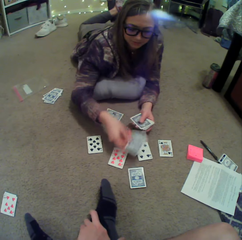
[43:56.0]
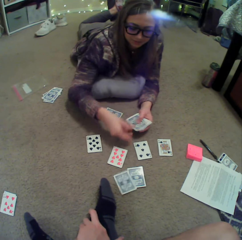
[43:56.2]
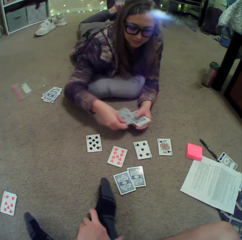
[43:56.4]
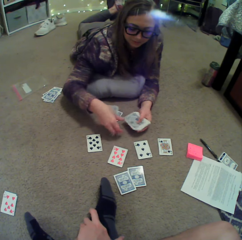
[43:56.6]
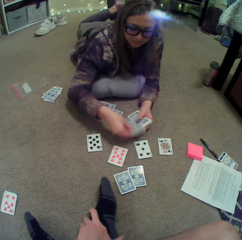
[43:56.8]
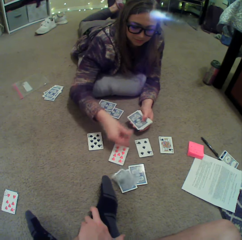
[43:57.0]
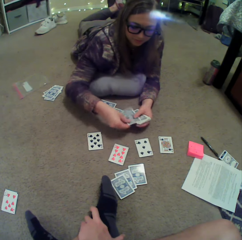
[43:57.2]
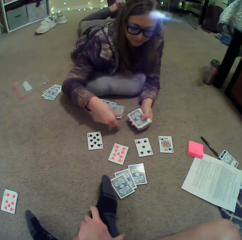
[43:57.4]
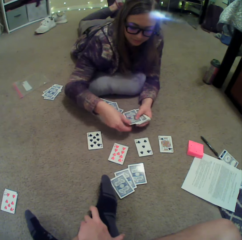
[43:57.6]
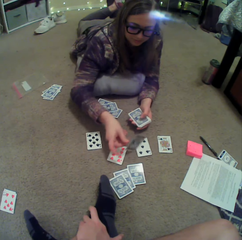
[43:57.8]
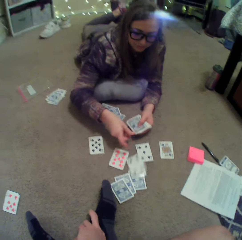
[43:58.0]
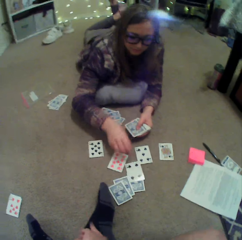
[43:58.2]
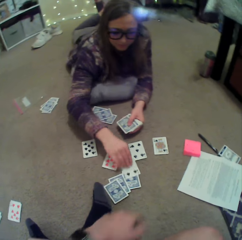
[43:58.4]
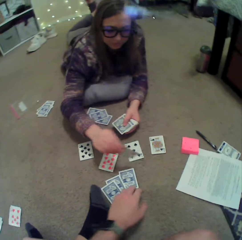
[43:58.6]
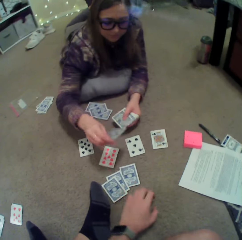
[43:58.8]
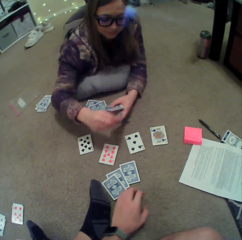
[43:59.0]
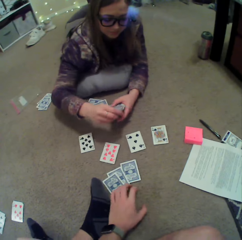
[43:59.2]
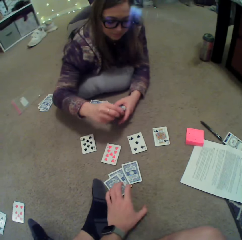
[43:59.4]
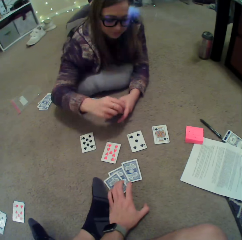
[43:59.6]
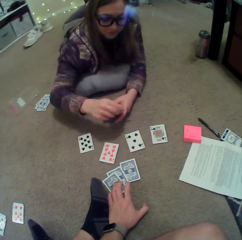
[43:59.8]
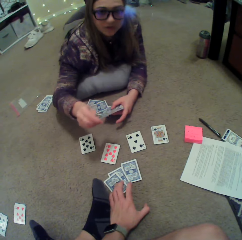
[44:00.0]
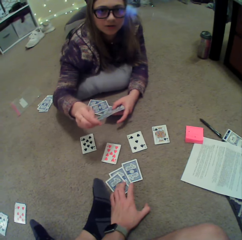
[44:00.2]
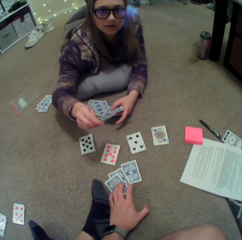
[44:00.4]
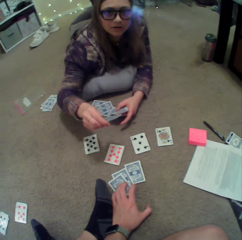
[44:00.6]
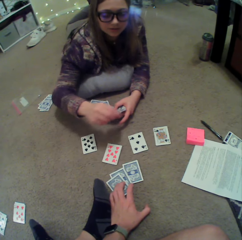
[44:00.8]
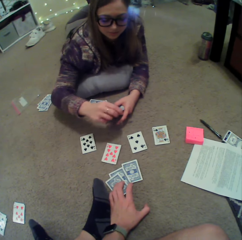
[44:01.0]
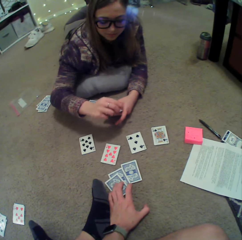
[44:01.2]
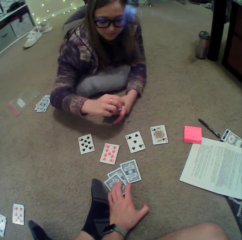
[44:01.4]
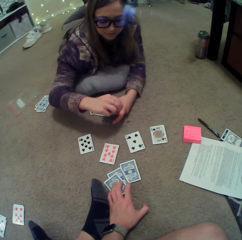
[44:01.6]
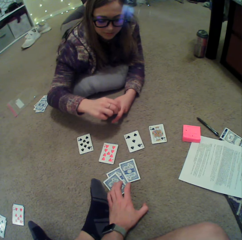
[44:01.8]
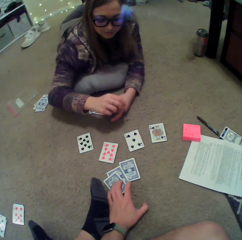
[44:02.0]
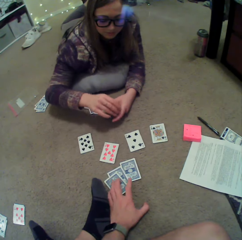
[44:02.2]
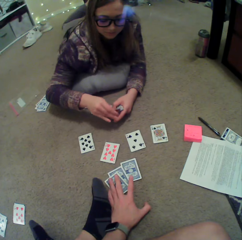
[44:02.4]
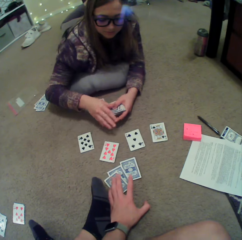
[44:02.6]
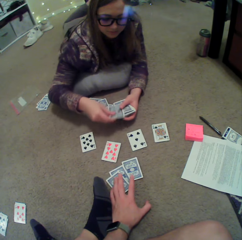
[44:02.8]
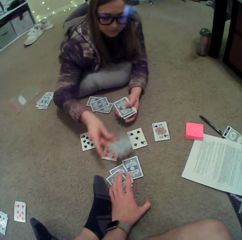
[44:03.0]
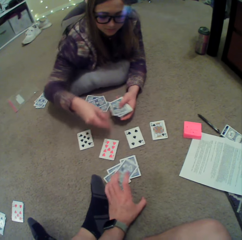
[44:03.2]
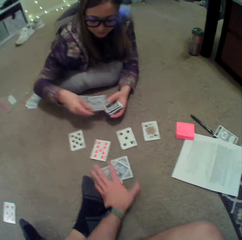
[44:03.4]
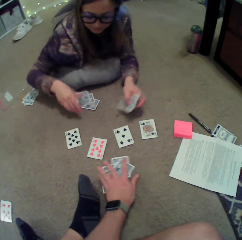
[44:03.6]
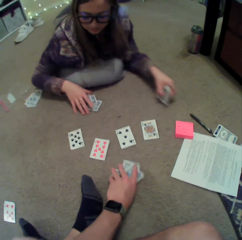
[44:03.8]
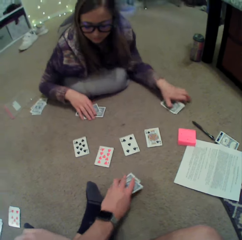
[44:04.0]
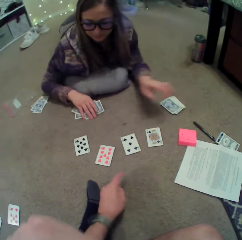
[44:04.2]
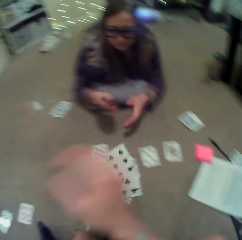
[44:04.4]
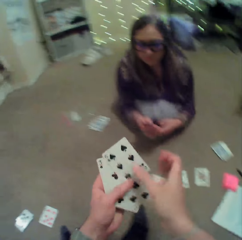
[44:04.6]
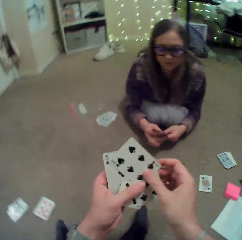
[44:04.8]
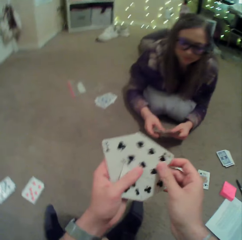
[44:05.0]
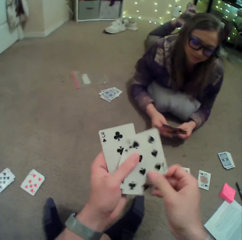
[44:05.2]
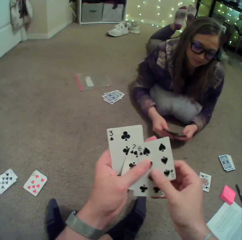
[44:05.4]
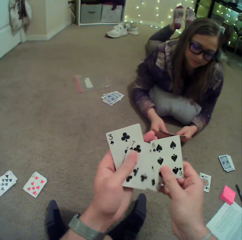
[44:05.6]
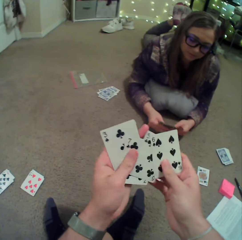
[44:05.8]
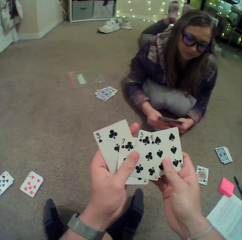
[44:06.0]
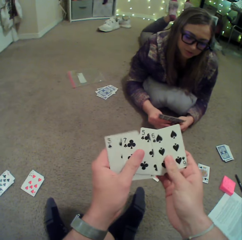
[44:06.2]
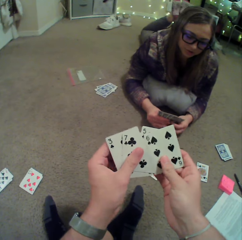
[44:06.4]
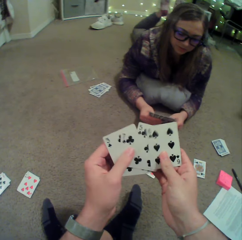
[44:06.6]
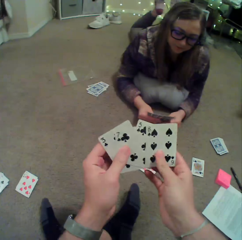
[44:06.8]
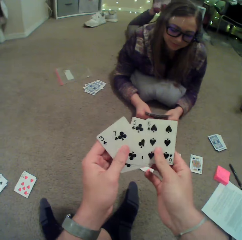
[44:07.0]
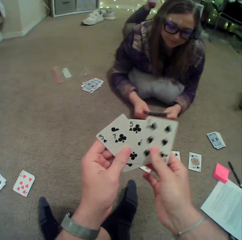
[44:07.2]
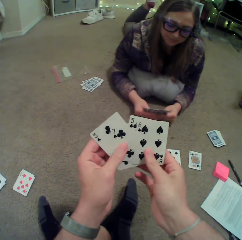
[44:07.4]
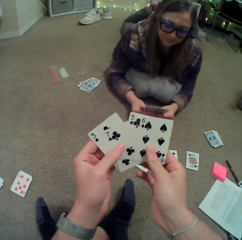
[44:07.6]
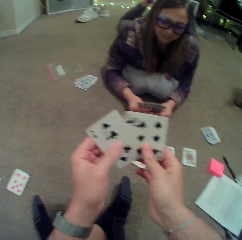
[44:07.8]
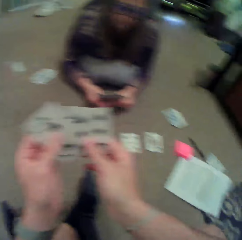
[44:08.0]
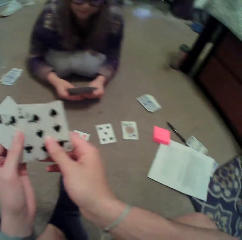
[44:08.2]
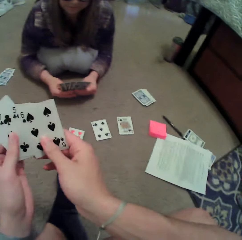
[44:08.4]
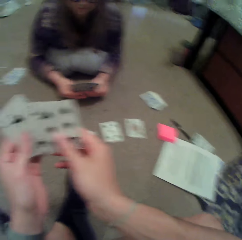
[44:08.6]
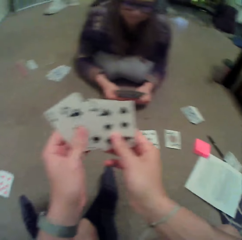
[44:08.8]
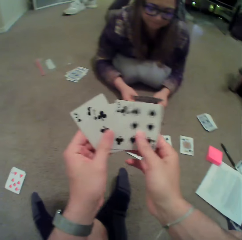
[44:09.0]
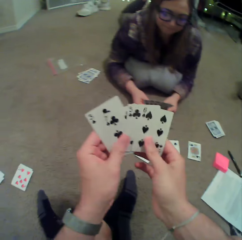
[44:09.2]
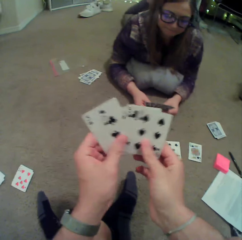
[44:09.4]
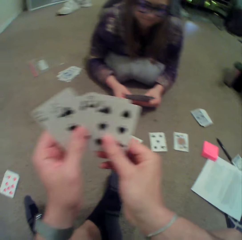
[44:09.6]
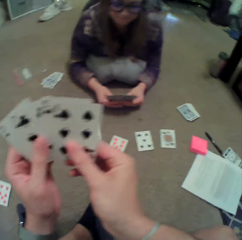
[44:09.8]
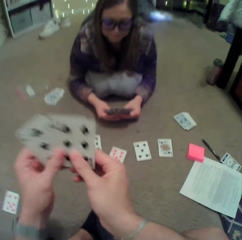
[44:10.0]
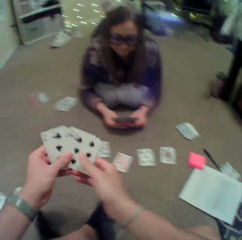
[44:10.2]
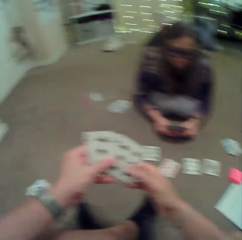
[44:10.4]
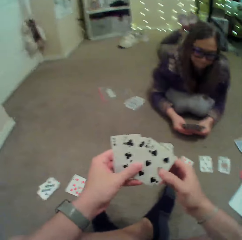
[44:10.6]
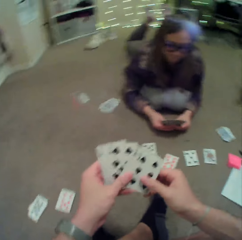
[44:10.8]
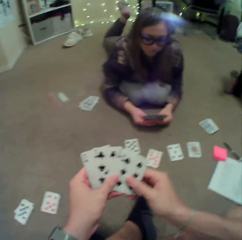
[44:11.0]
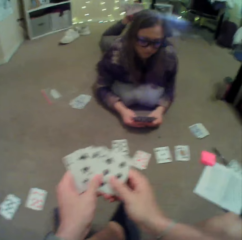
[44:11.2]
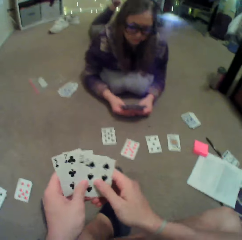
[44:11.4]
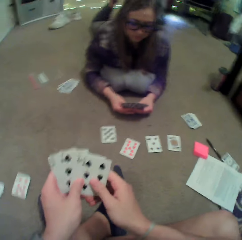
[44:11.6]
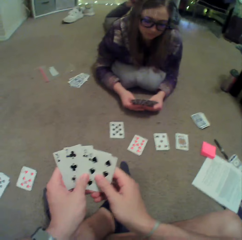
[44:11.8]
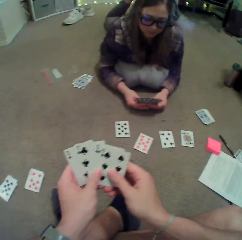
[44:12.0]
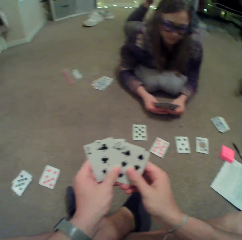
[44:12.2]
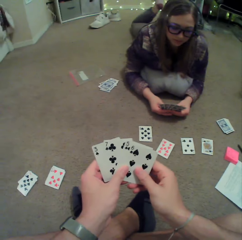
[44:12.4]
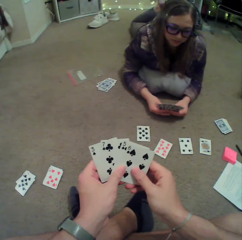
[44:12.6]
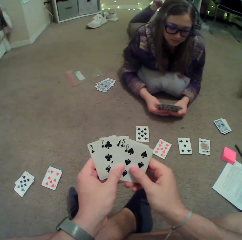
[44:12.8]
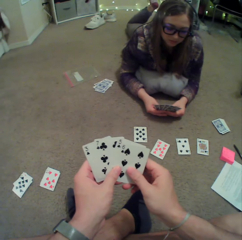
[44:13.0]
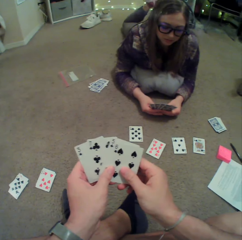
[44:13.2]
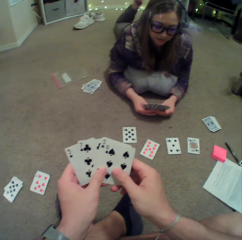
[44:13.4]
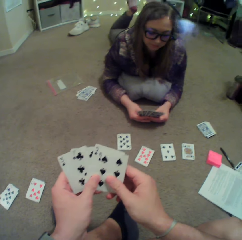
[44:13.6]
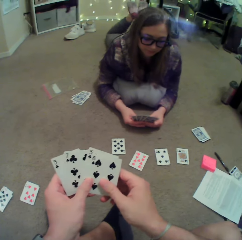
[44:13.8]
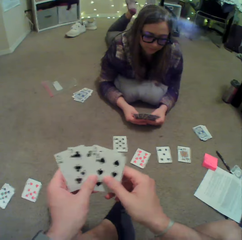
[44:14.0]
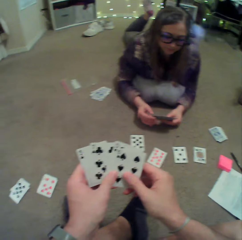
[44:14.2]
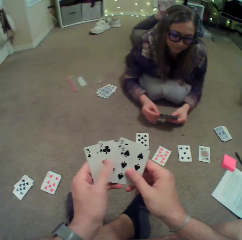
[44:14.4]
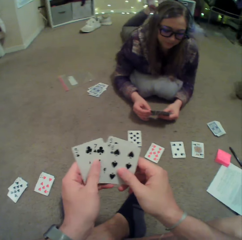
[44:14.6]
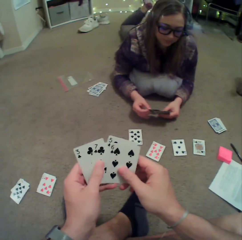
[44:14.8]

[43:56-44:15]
A person turns a card on the floor. The camera wearer touches cards on the floor. The person mixes cards and puts cards on the floor. The camera wearer picks cards on the floor. The person puts cards on the floor and picks cards on the floor. The camera wearer checks the card. They arrange cards. The person converses with the camera wearer.

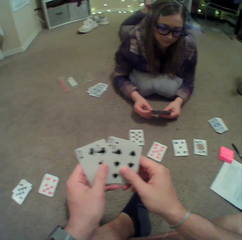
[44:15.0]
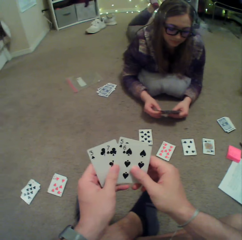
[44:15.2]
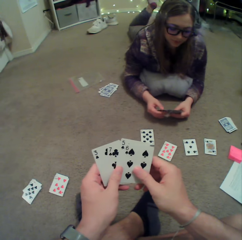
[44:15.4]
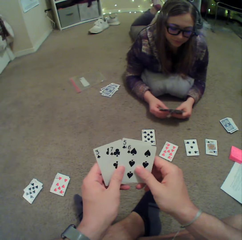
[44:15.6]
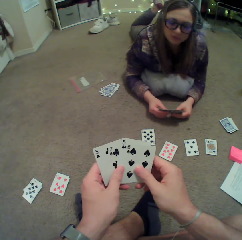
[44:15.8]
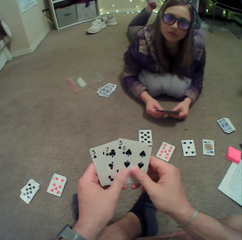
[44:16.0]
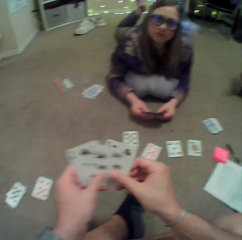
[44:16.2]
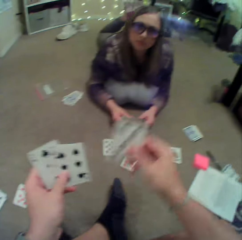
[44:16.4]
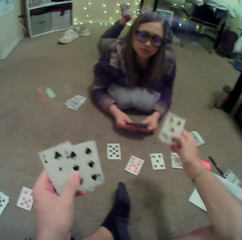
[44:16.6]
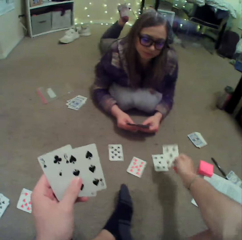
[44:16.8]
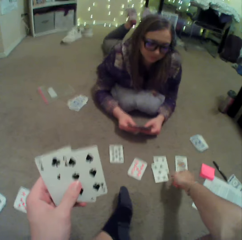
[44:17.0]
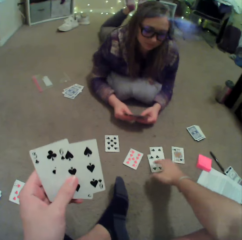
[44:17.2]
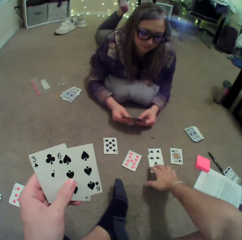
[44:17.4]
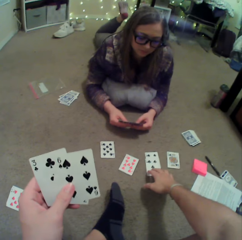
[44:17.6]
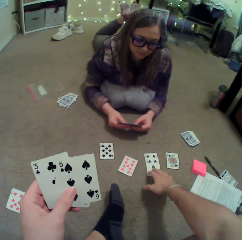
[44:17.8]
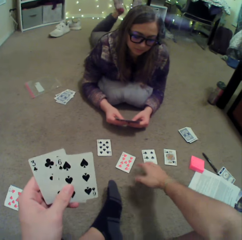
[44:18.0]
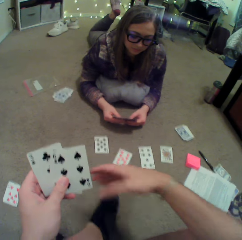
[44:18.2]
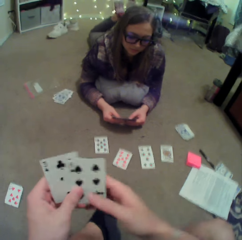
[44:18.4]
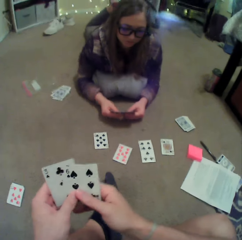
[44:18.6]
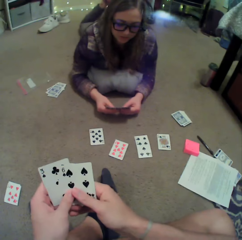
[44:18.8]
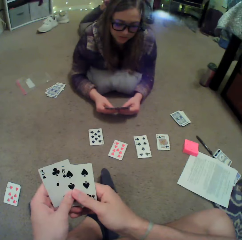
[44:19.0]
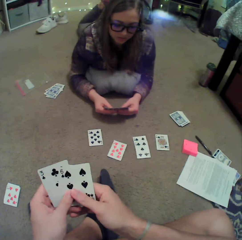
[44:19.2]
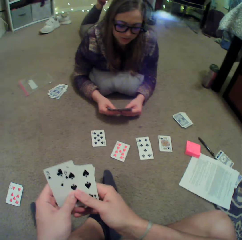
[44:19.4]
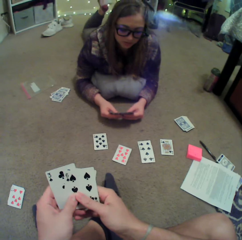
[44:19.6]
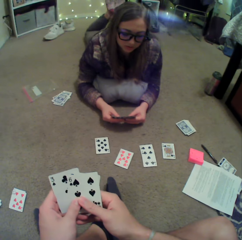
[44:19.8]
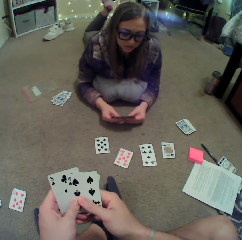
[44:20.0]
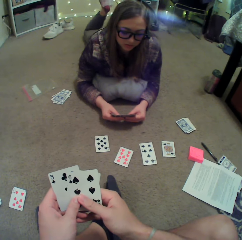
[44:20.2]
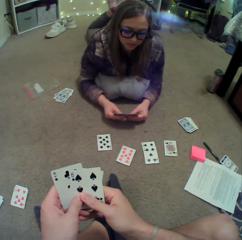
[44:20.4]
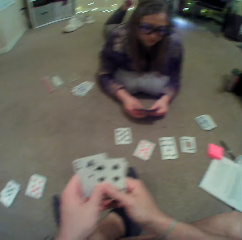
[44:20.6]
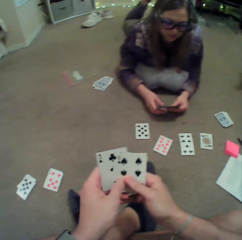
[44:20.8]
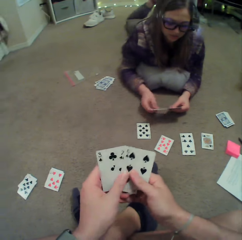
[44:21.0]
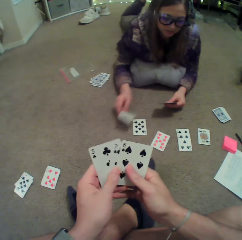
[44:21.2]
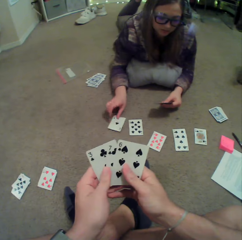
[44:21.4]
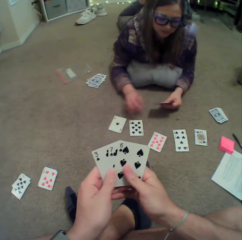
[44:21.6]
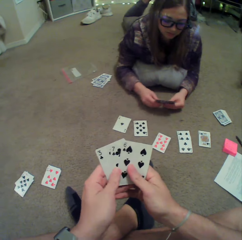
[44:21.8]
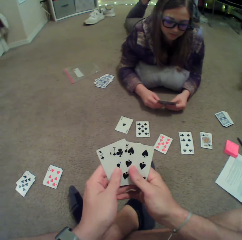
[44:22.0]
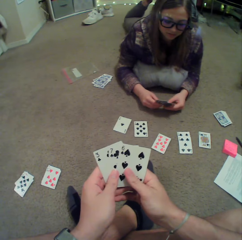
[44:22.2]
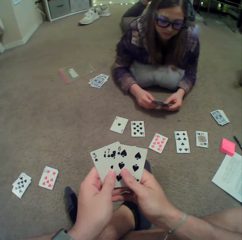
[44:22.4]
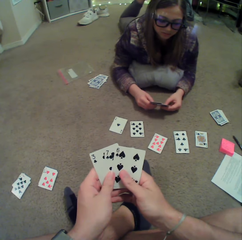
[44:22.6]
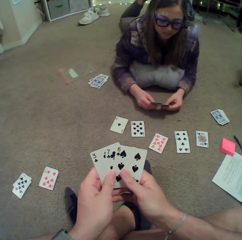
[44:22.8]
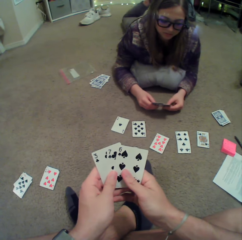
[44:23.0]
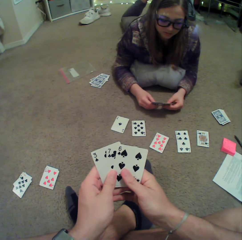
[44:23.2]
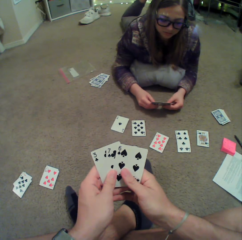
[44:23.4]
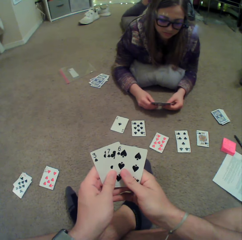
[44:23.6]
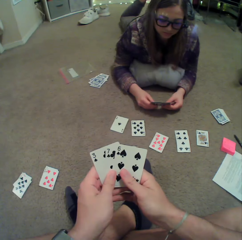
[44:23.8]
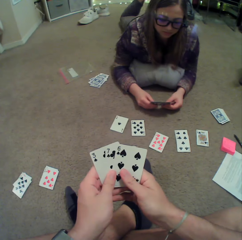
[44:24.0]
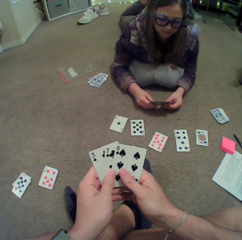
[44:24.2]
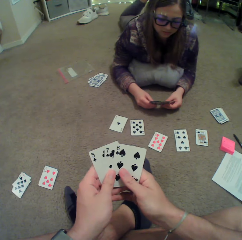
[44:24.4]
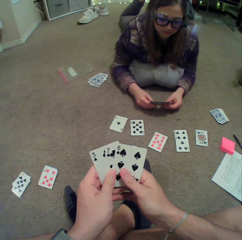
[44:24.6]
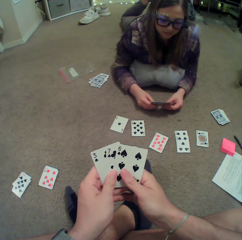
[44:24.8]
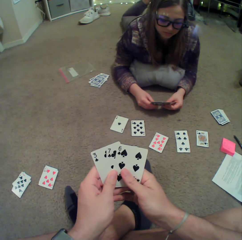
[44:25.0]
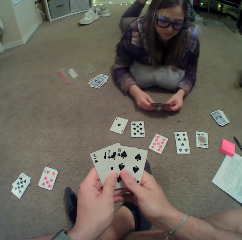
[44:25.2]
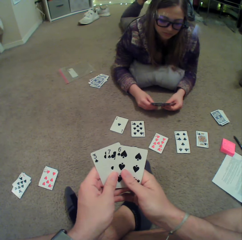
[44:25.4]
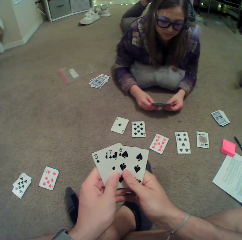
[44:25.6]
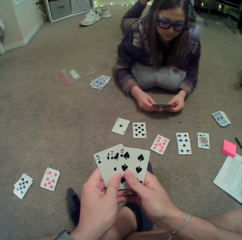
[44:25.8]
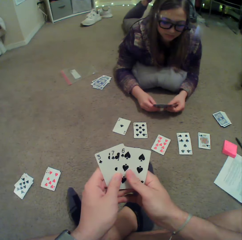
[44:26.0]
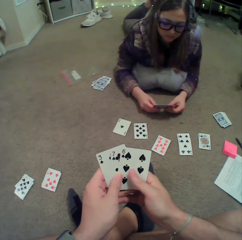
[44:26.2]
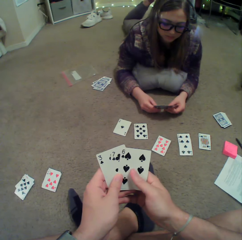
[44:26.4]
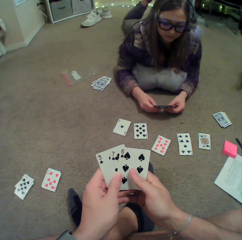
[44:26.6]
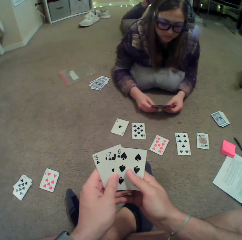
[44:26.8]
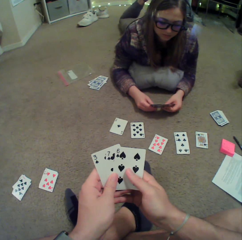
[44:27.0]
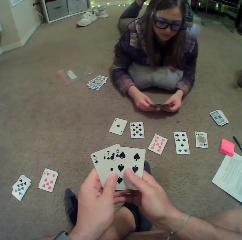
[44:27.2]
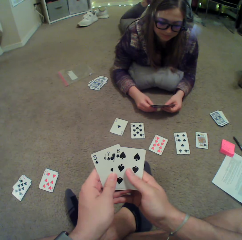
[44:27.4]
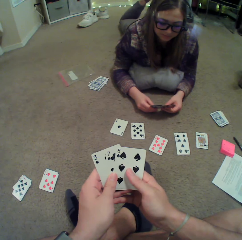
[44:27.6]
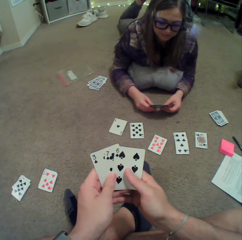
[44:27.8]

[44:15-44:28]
The camera wearer puts cards on the floor. A lady converses with the camera wearer. The lady puts a card on the floor. The lady converses with the camera wearer.
